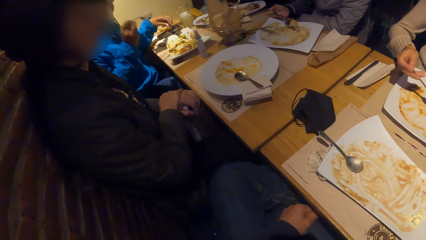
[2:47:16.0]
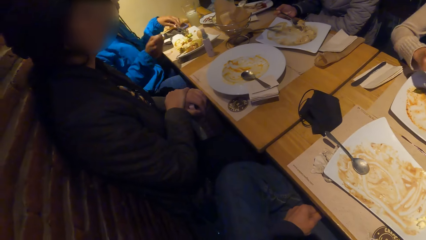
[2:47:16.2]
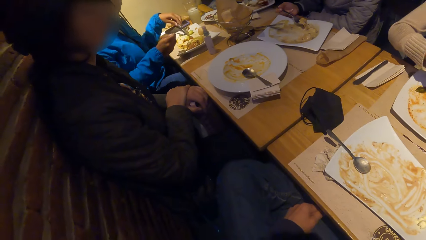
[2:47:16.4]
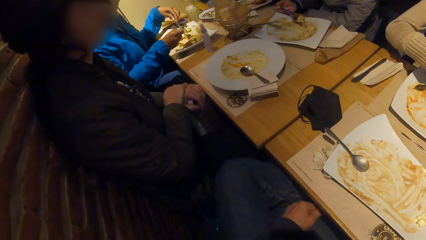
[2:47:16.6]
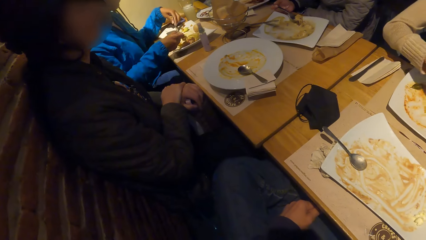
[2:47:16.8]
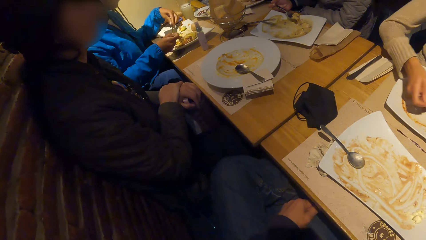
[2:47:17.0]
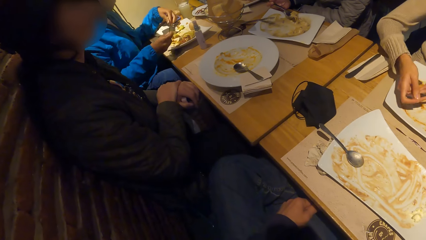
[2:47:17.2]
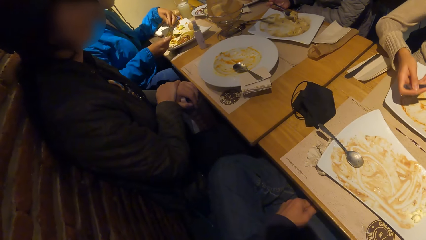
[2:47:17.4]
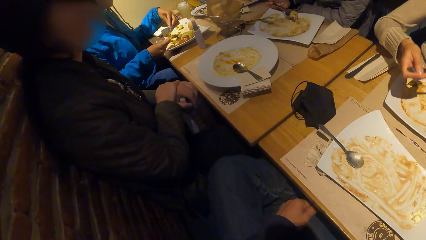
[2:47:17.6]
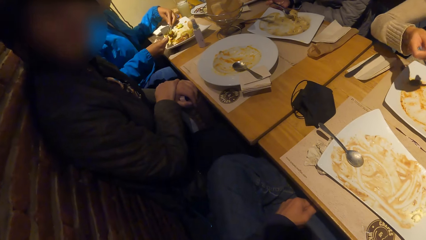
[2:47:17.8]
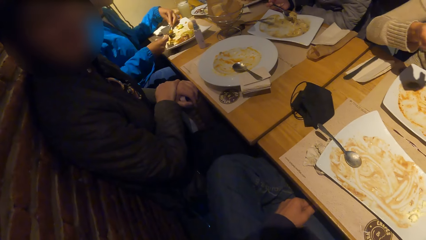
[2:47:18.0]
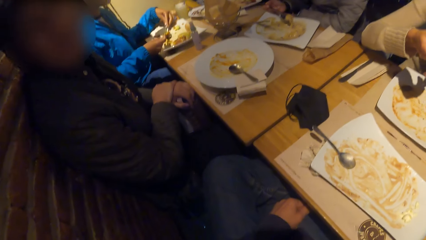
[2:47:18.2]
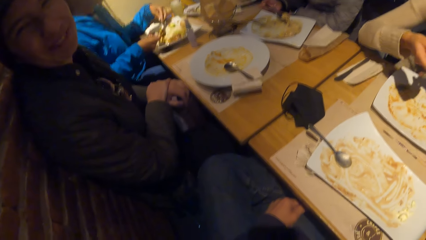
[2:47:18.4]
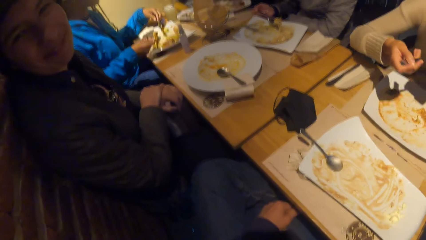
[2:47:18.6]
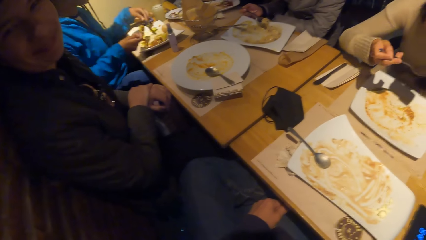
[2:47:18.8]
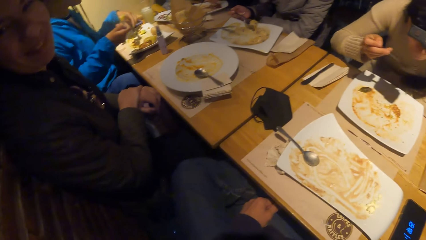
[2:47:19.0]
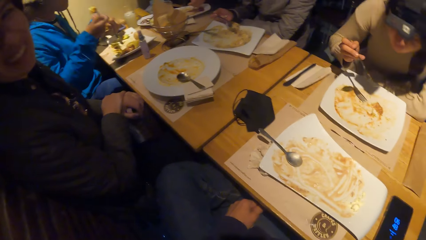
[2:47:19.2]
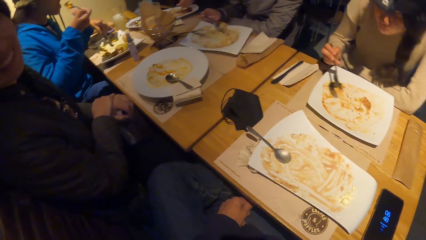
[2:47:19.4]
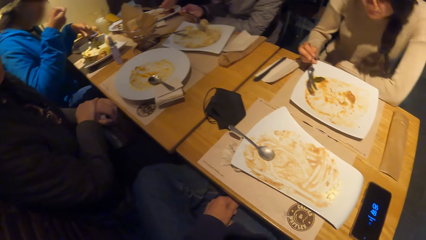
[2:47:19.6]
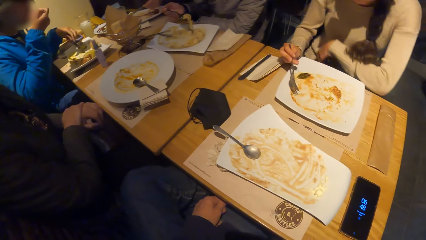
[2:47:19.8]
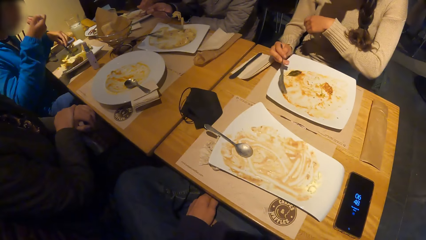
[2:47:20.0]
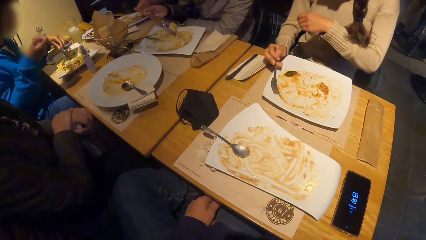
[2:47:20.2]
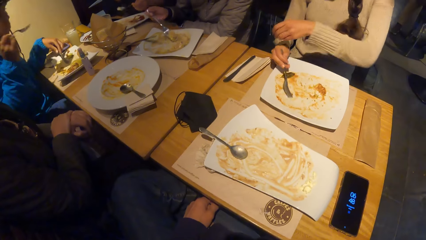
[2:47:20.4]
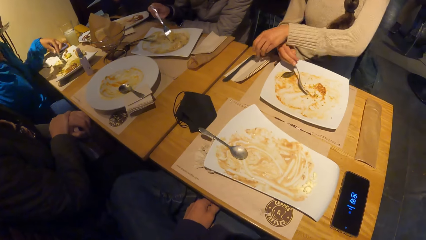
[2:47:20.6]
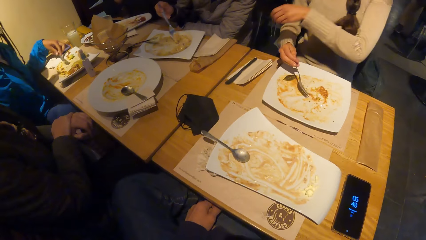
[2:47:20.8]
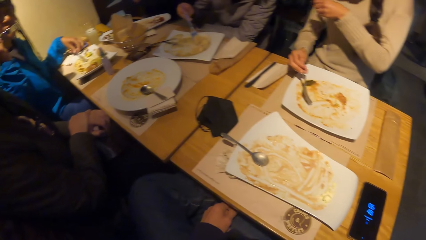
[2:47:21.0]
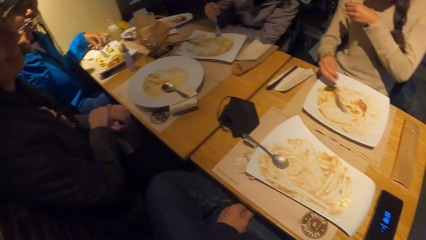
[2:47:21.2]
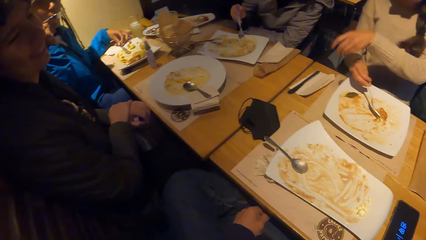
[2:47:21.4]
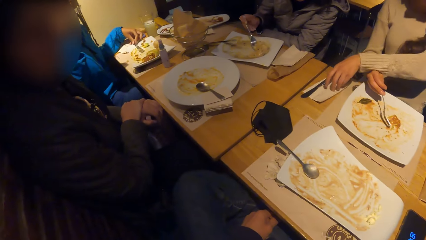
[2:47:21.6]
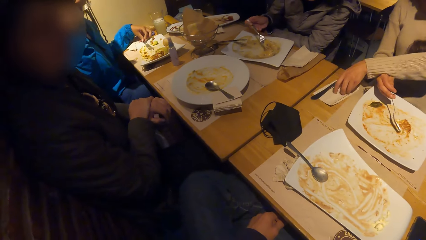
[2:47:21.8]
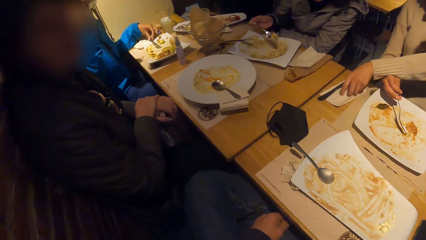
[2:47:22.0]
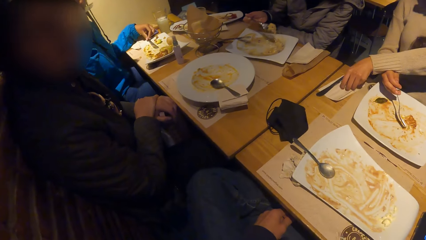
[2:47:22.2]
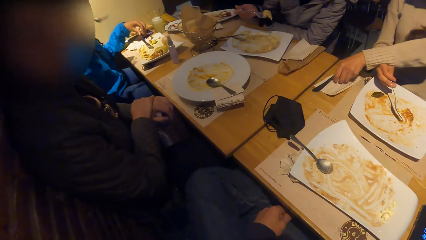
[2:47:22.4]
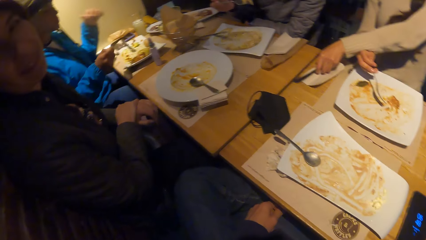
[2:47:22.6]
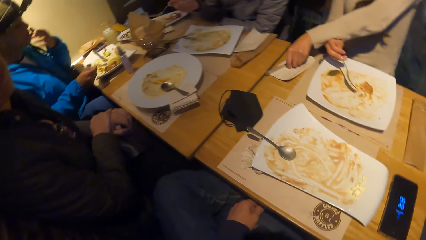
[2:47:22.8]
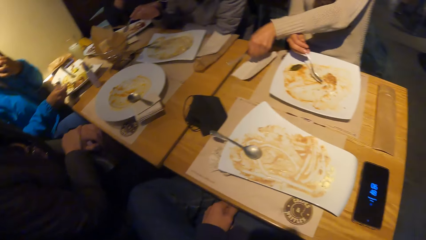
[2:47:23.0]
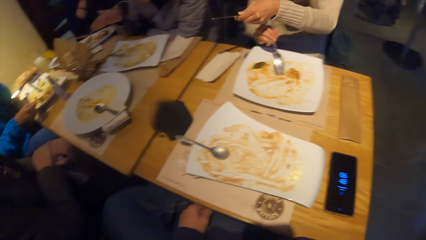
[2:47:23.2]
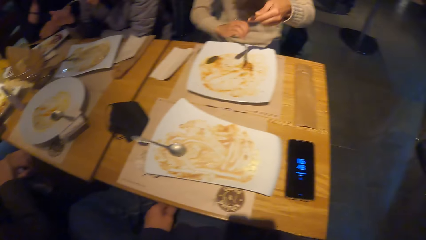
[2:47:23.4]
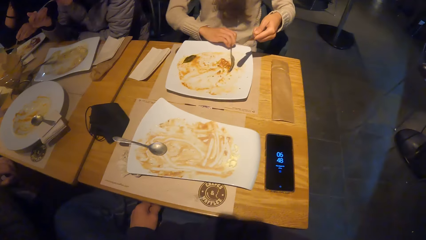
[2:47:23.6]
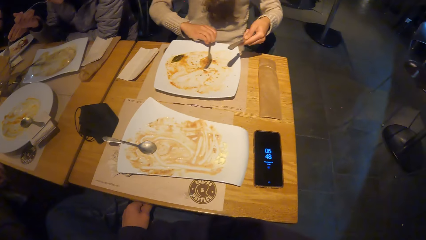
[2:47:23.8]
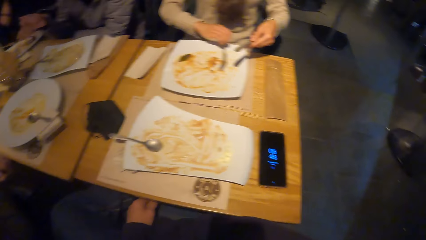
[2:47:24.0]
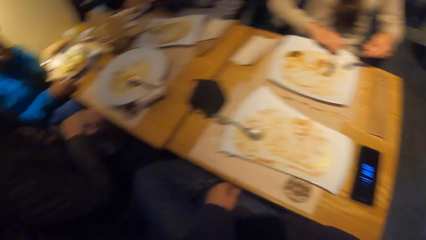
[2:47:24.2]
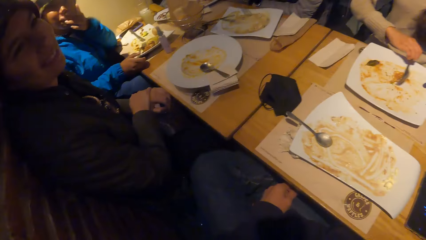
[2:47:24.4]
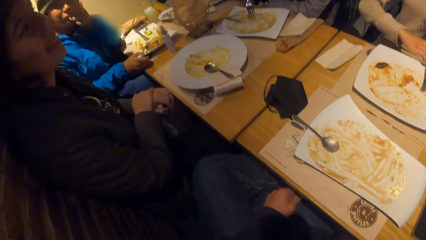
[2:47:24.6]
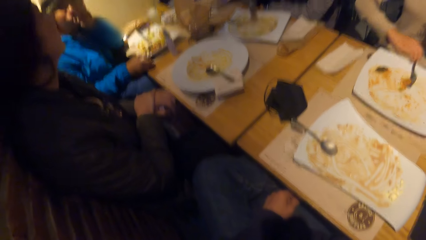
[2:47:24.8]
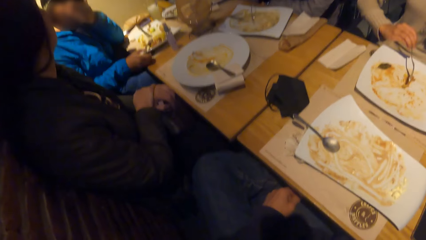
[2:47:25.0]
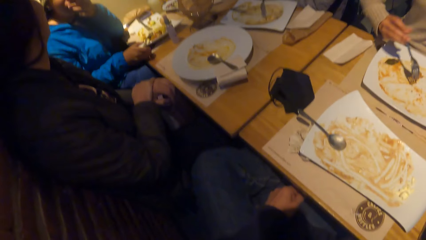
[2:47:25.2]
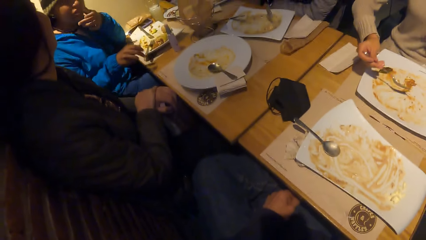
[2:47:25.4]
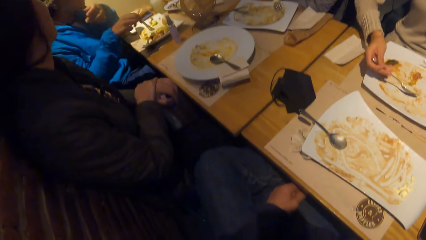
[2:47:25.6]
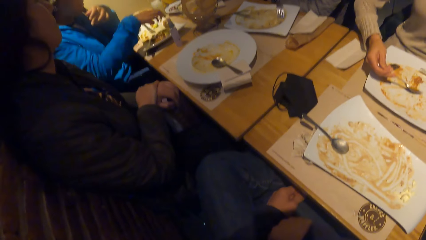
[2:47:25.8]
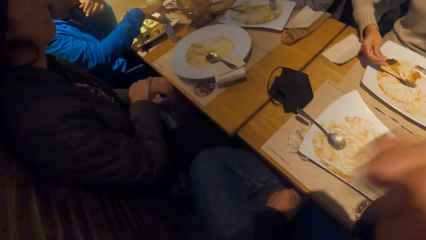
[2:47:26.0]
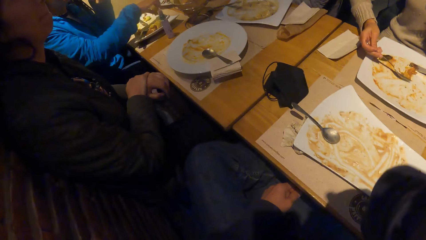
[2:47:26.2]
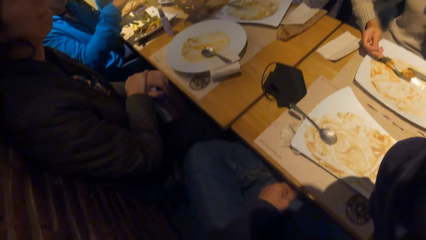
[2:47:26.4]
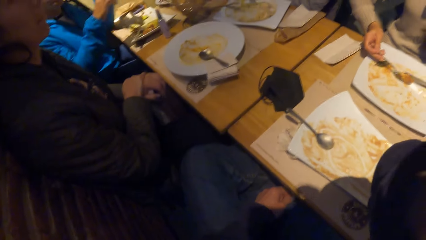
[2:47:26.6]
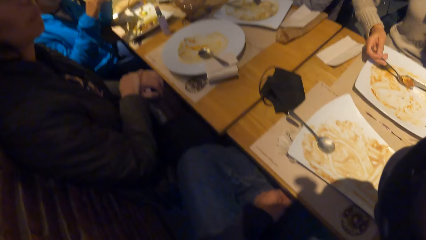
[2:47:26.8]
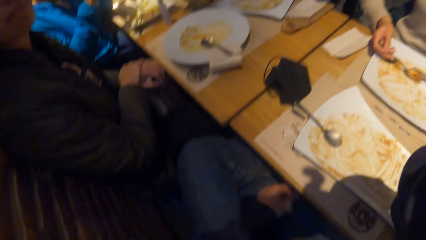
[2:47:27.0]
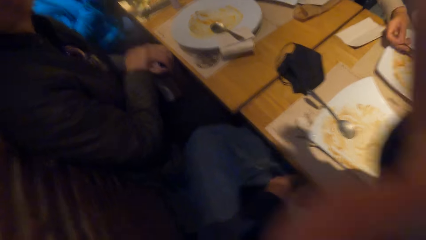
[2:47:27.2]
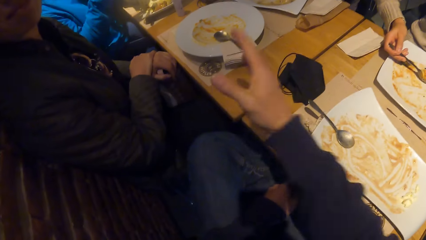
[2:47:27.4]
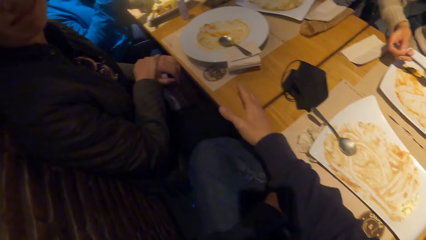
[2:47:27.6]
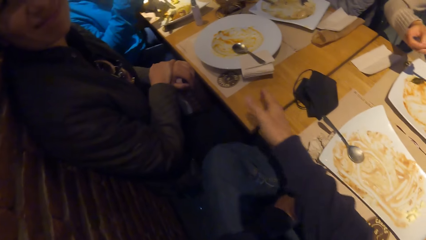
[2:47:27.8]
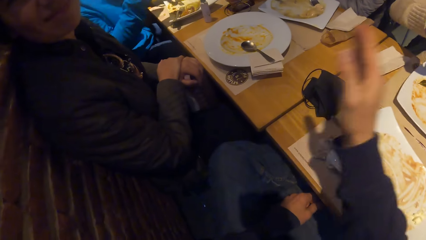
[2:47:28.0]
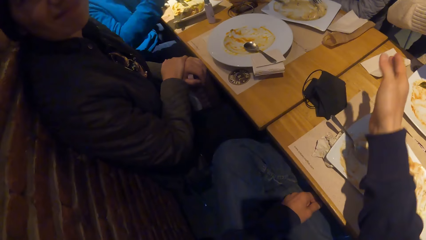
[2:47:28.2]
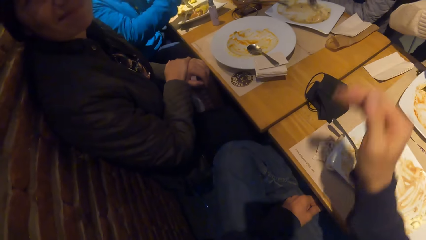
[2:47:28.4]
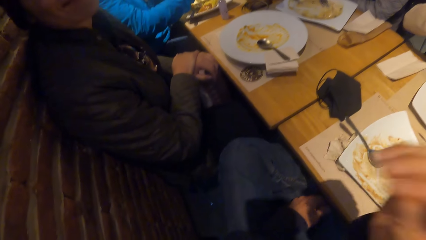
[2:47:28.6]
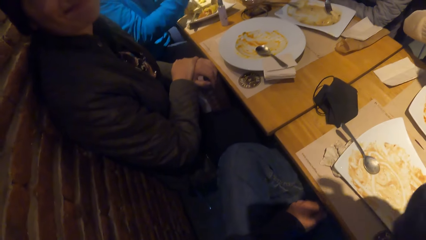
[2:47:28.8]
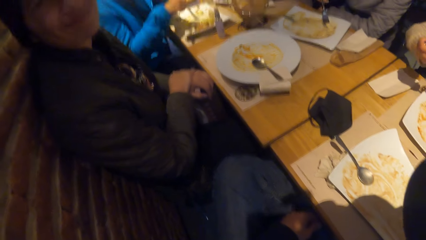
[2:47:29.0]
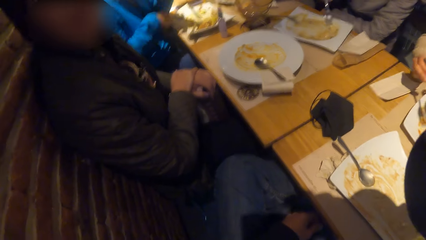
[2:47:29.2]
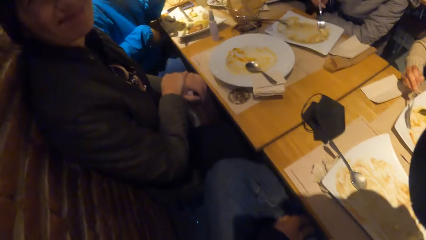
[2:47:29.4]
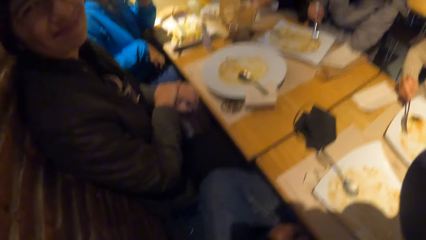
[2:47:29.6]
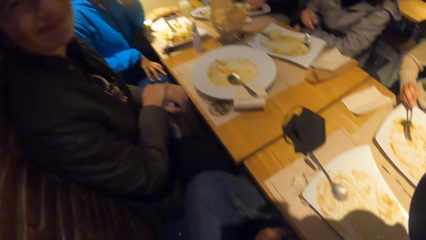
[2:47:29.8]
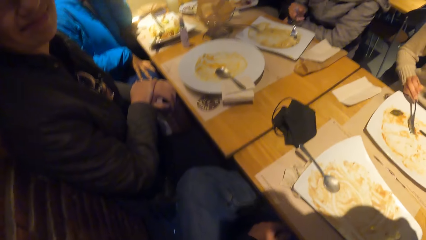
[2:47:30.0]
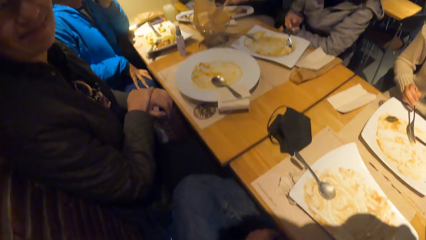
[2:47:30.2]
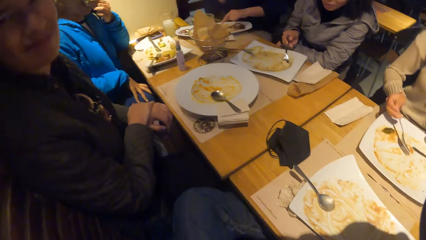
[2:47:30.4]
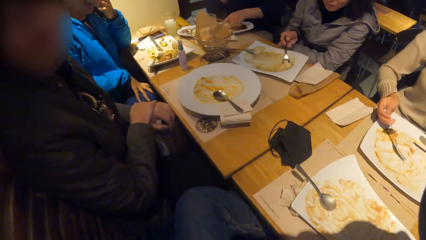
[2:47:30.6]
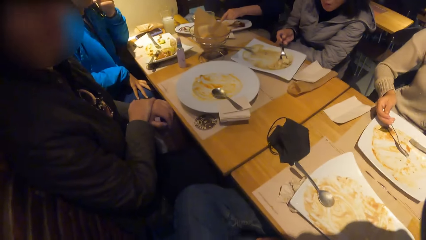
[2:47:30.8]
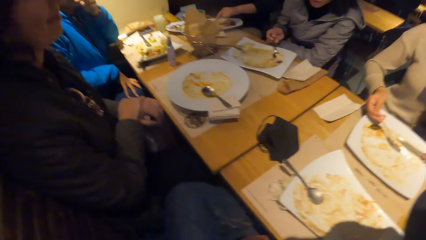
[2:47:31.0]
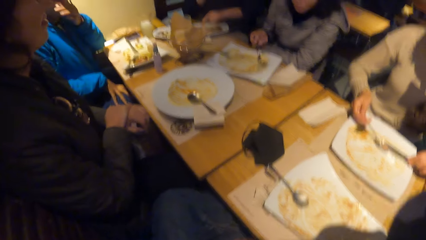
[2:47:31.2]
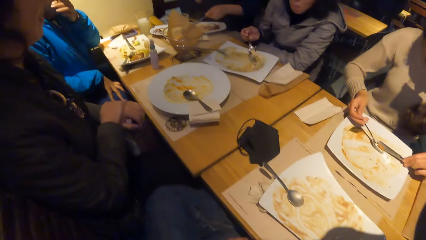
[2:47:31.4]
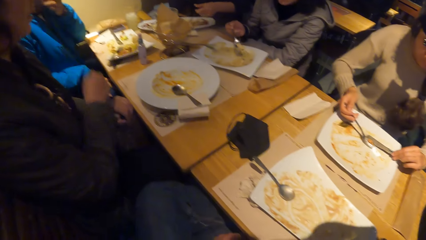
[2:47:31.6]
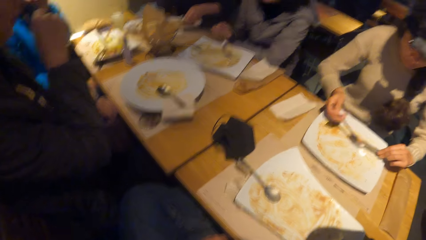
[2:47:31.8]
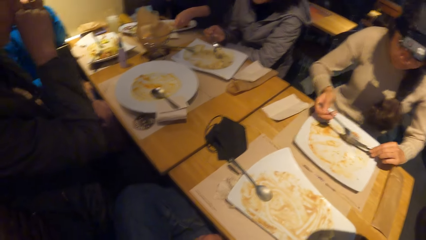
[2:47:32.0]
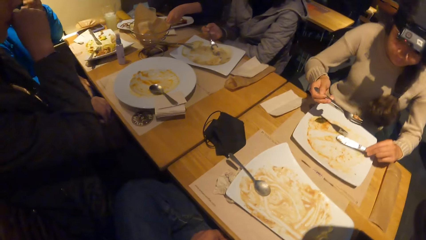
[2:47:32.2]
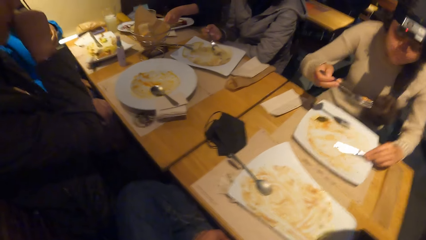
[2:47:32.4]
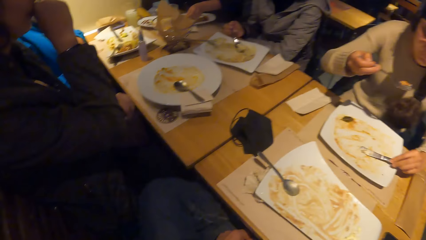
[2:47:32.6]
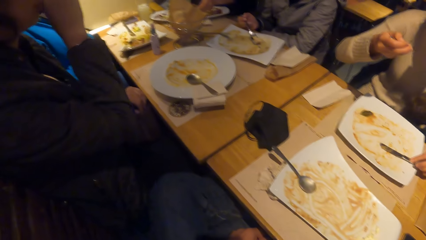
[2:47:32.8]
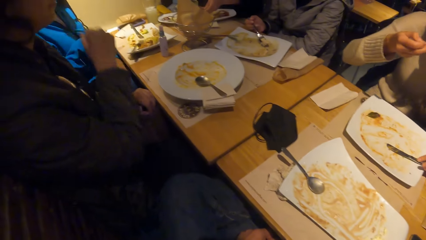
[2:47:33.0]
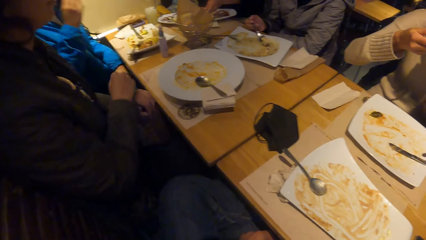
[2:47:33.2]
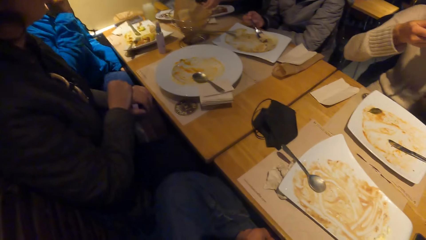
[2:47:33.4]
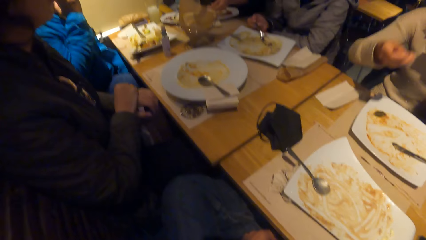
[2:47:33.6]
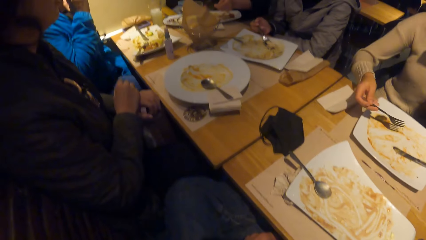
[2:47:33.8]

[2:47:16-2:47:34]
A woman scoops the meal from the plate with the fork in her right hand. Another woman scoops the meal from the plate with the fork in her right hand and eats the meal with the fork in her right hand. A third woman scoops the meal from the plate with the fork in her right hand. The third woman scoops the meal from the plate with the fork in her right hand again. The third woman eats the meal with the fork in her right hand. The first woman scoops the meal from the plate with the fork in her right hand. The second woman picks a knife from the table with her left hand, scoops the meal from the plate with the fork in her right hand, and scoops the meal into the fork in her right hand with the knife in her left hand. The camera wearer touches his head with his right hand. He moves his hand. A fourth woman holds a bottle on her lap with her left hand. The camera wearer stares around. The fourth woman touches her nose with her right hand.
